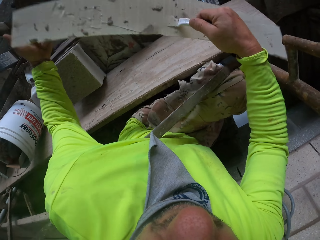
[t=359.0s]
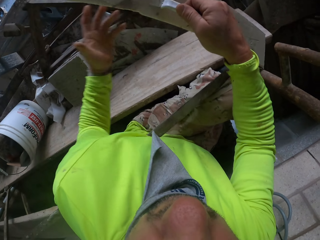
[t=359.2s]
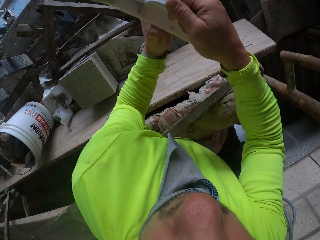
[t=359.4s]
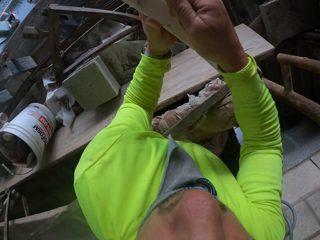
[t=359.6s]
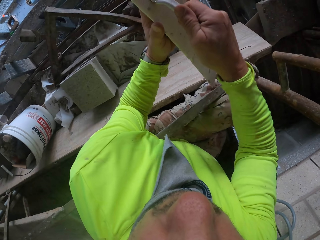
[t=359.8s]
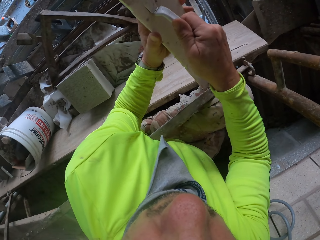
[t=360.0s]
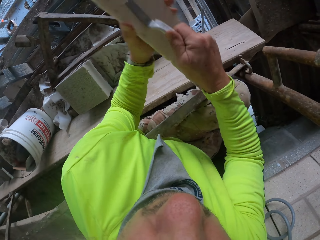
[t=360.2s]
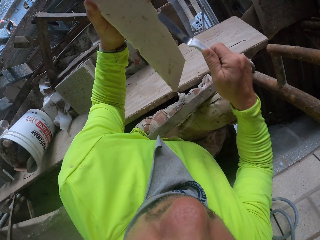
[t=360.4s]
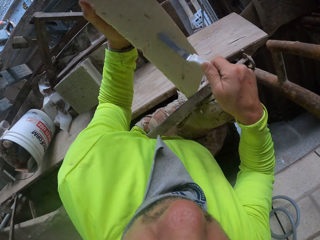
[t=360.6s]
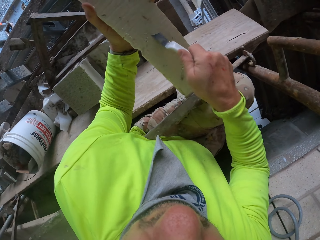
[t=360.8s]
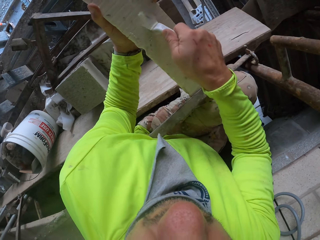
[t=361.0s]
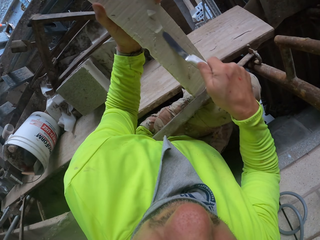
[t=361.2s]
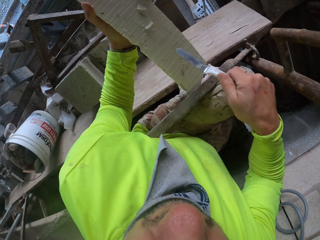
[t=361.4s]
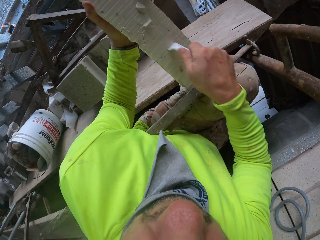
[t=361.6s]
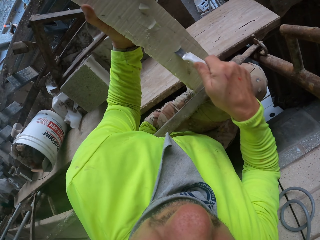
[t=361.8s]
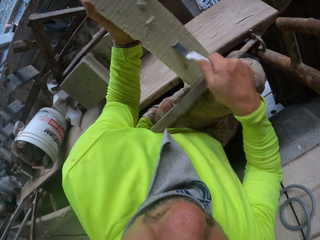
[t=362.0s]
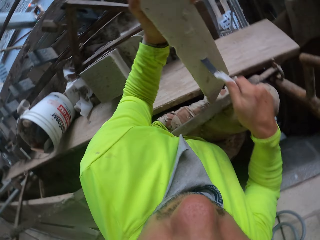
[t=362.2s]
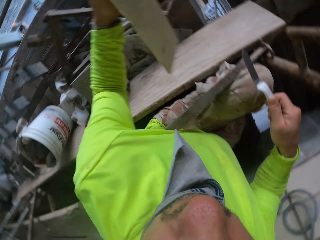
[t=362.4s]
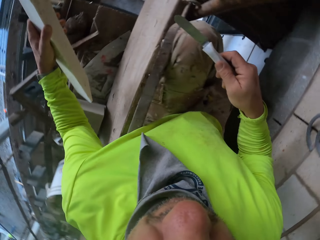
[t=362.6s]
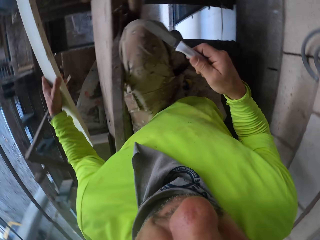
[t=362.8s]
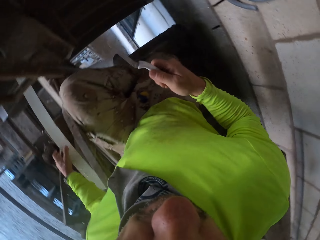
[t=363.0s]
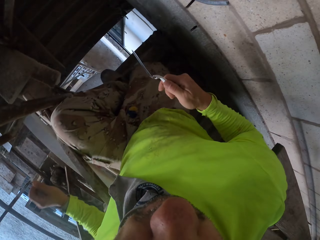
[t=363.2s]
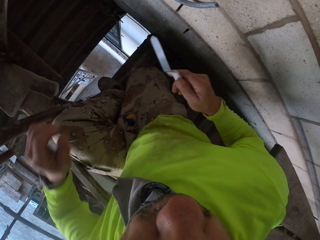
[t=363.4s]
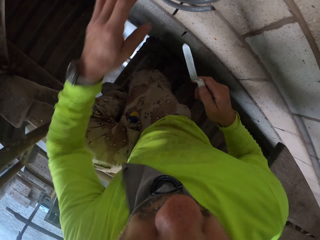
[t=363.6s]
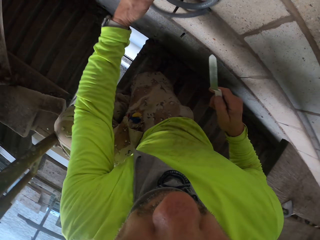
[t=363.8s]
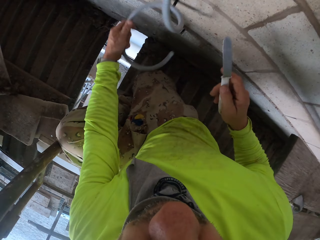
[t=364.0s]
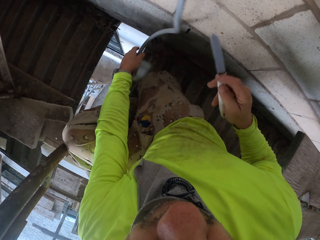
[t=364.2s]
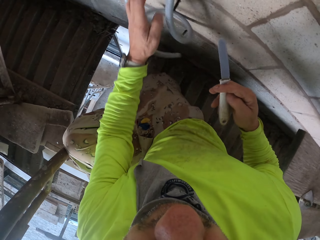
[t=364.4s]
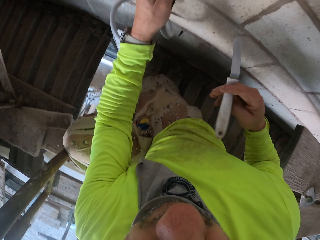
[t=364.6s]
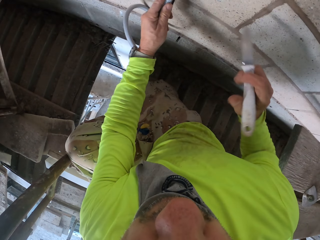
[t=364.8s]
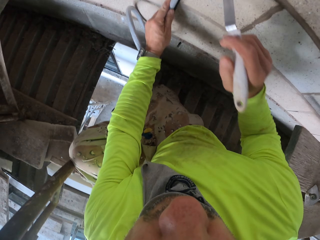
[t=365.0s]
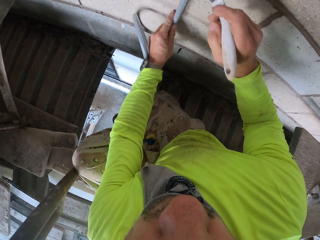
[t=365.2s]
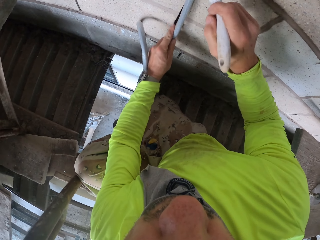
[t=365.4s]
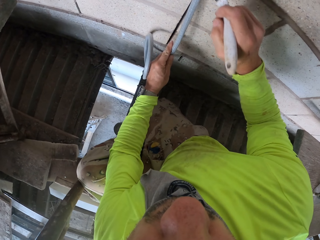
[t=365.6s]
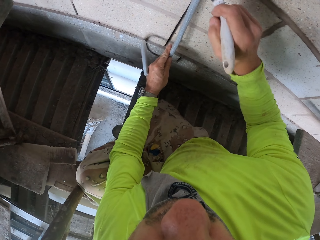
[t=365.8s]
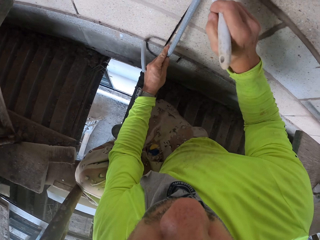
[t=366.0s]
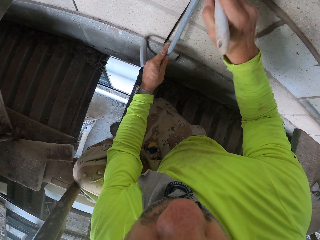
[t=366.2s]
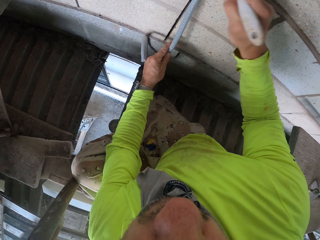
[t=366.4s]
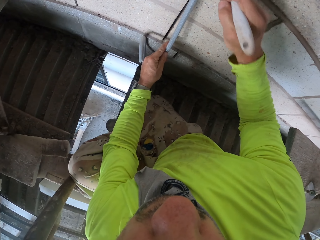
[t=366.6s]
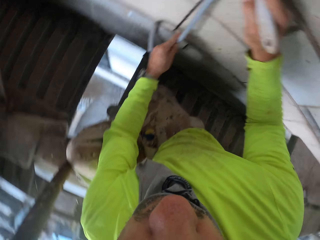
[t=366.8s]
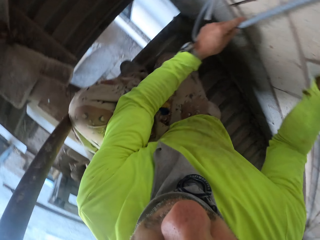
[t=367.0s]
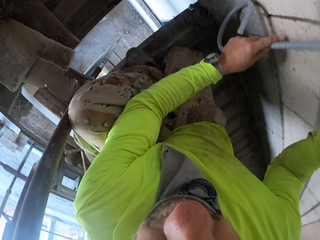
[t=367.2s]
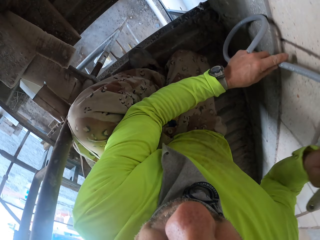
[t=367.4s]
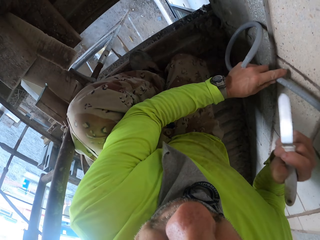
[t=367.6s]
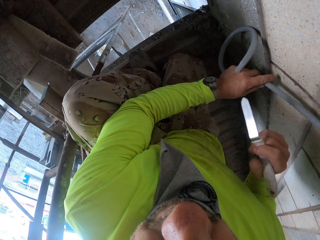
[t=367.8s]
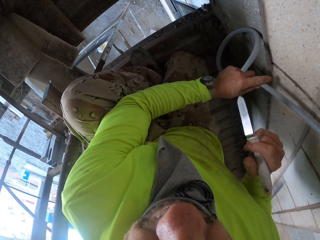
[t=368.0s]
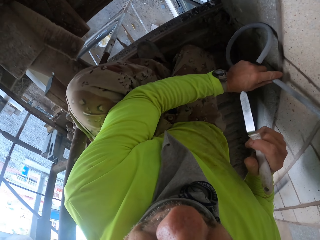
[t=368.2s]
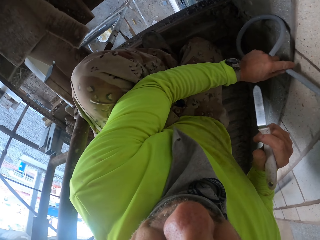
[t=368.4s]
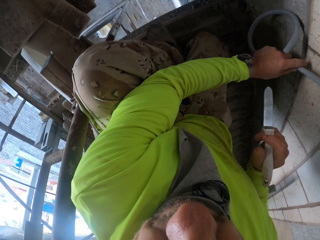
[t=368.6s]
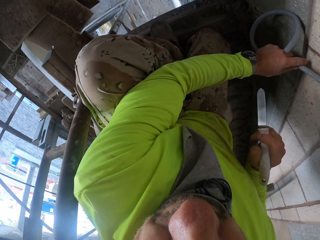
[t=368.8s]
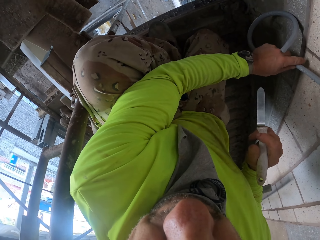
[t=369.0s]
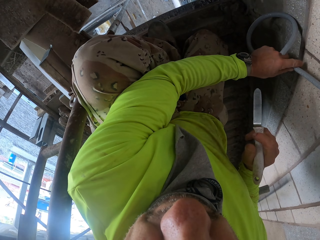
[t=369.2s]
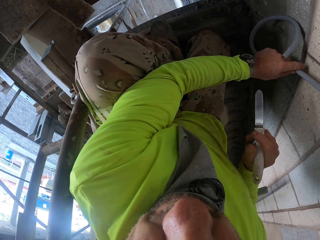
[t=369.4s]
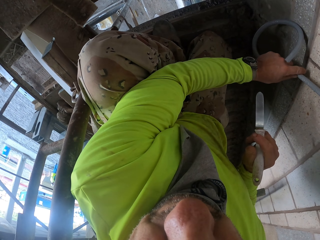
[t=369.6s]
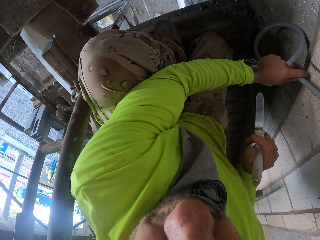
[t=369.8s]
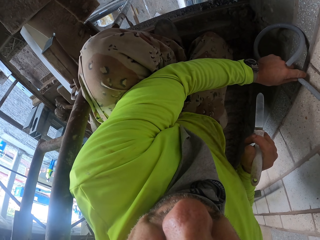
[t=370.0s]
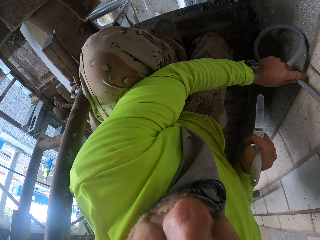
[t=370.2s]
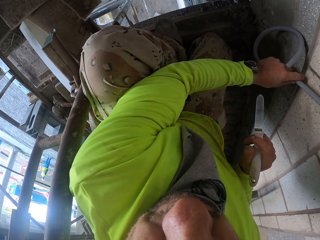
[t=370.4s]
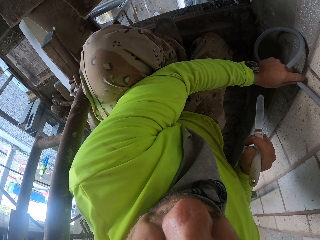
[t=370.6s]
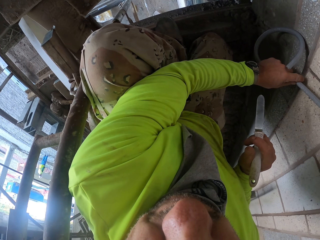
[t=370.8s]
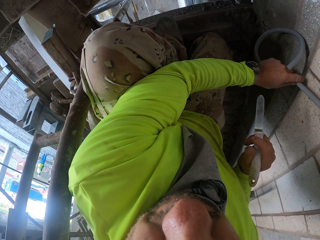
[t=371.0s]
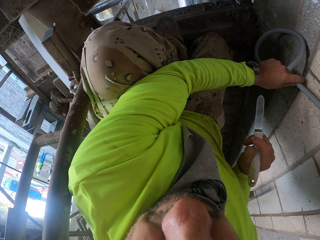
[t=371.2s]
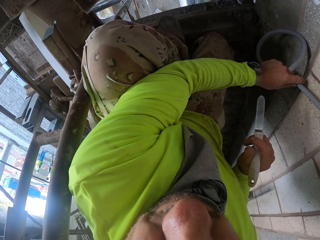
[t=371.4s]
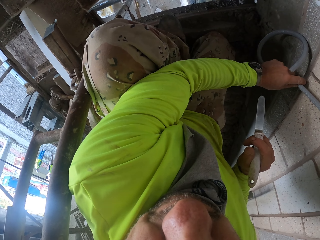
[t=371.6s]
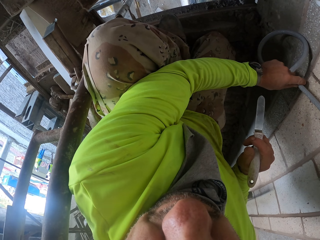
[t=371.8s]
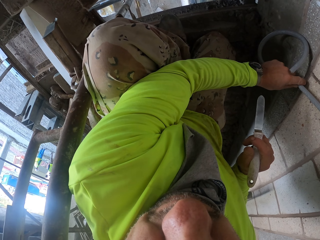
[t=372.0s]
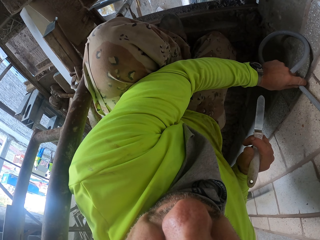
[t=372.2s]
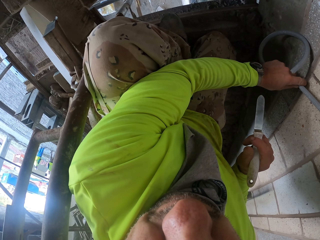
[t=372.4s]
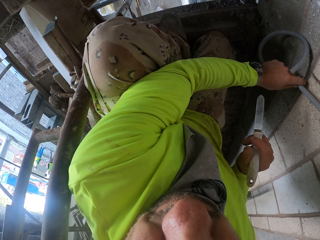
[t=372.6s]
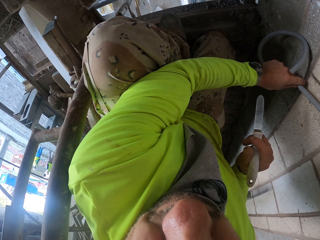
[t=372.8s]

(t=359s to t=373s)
The camera wearer inserts something in something. They pull something from something. They insert something in something. They put down the timber. They fix the cable in the wall. They touch the cable. They turn left.

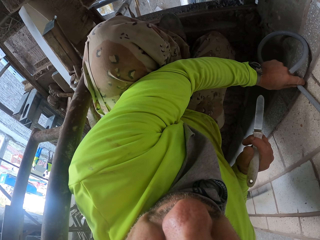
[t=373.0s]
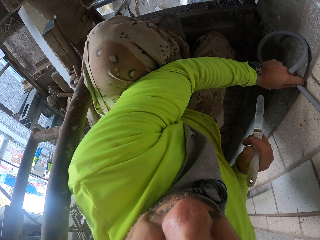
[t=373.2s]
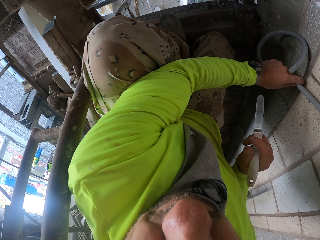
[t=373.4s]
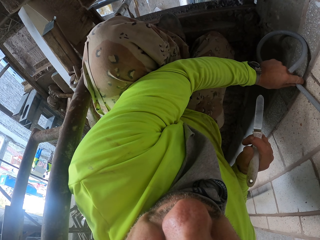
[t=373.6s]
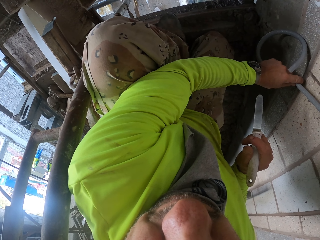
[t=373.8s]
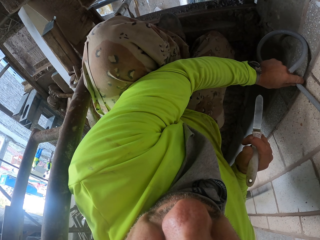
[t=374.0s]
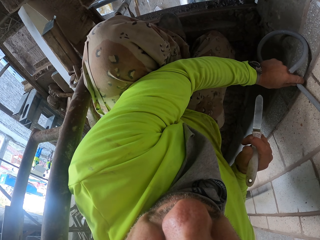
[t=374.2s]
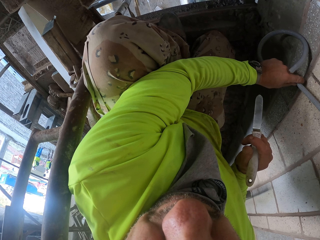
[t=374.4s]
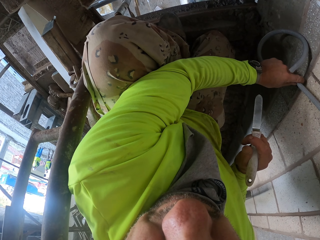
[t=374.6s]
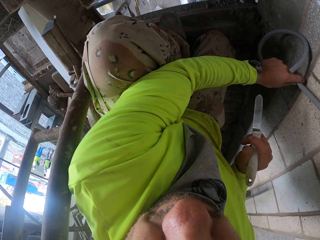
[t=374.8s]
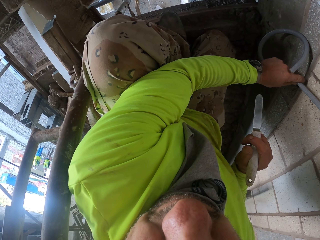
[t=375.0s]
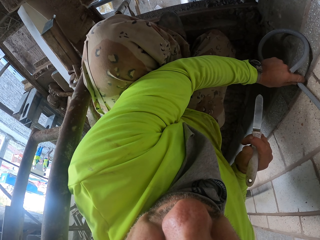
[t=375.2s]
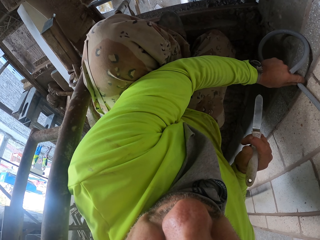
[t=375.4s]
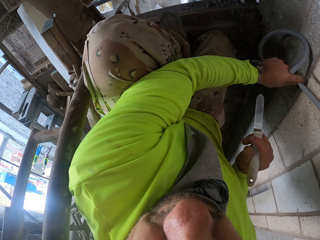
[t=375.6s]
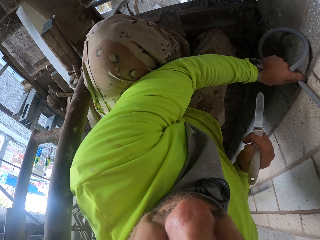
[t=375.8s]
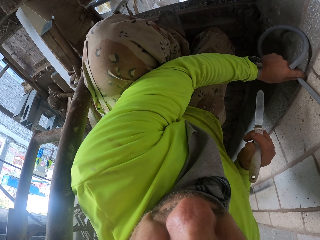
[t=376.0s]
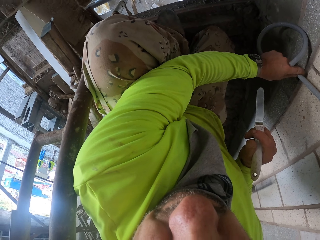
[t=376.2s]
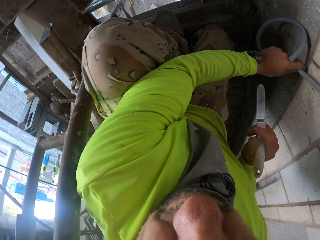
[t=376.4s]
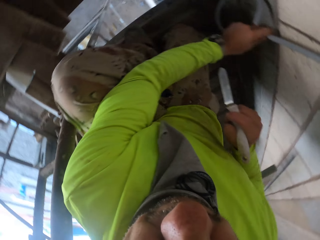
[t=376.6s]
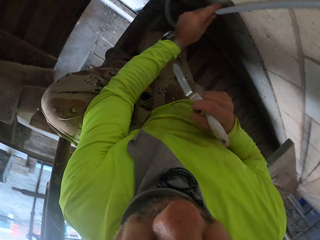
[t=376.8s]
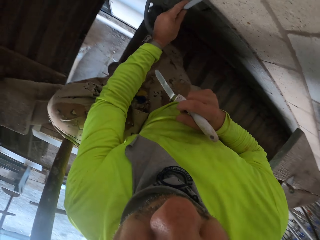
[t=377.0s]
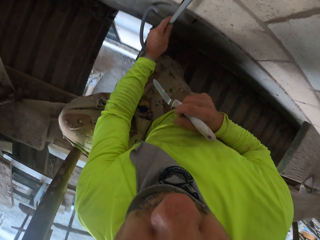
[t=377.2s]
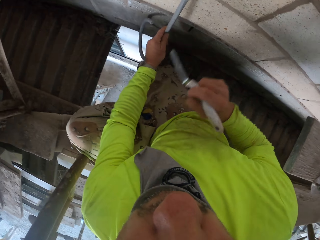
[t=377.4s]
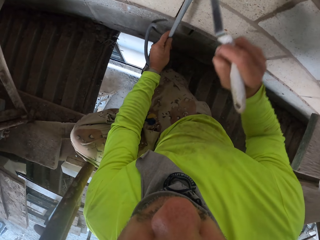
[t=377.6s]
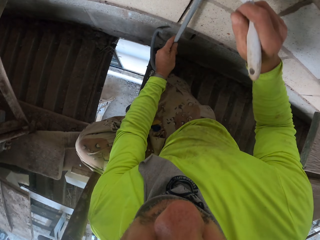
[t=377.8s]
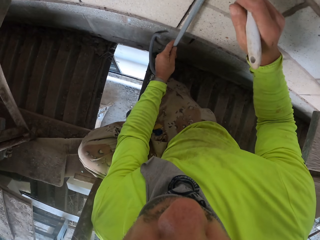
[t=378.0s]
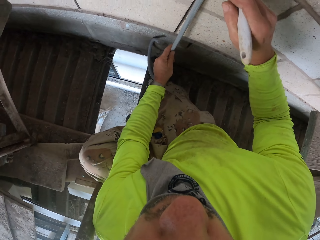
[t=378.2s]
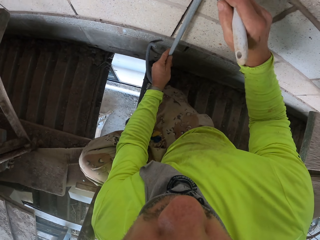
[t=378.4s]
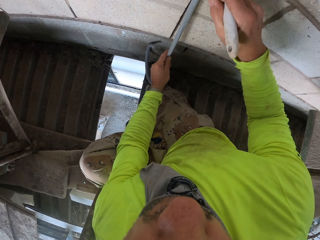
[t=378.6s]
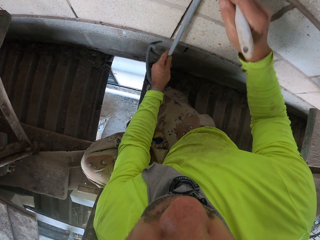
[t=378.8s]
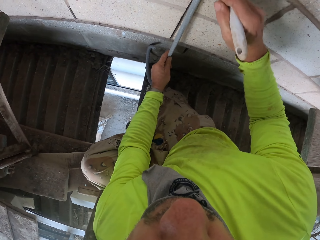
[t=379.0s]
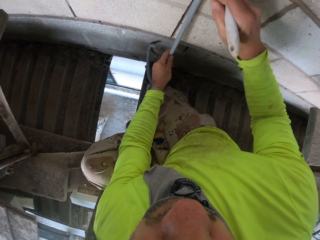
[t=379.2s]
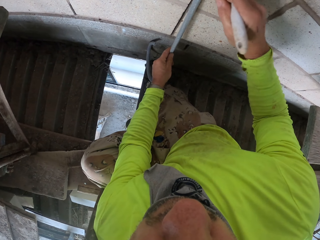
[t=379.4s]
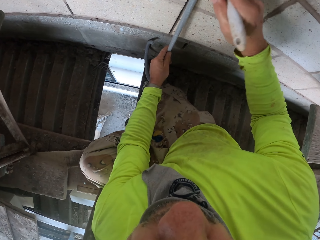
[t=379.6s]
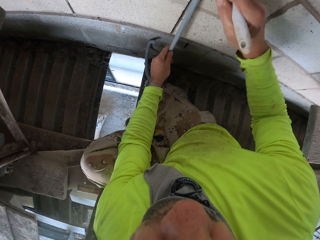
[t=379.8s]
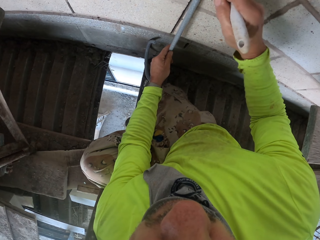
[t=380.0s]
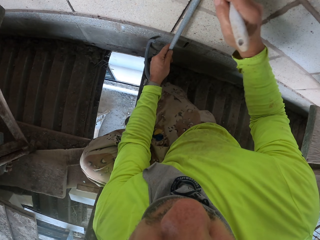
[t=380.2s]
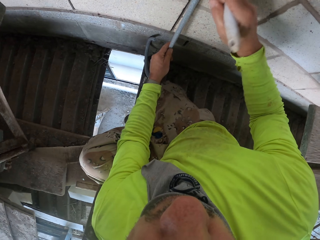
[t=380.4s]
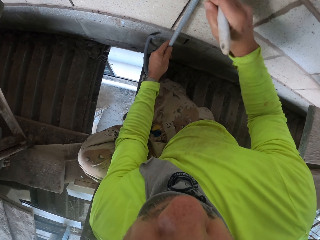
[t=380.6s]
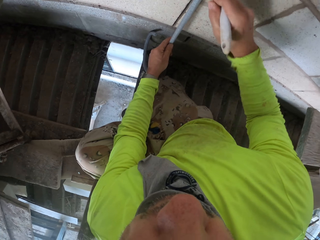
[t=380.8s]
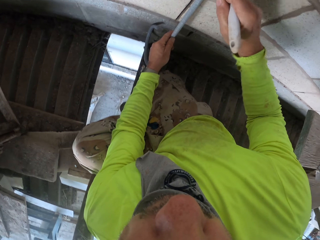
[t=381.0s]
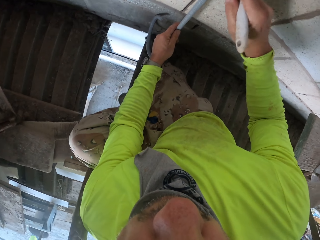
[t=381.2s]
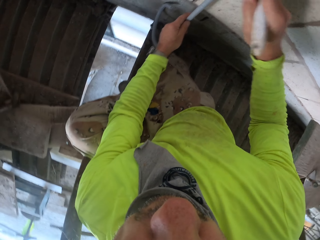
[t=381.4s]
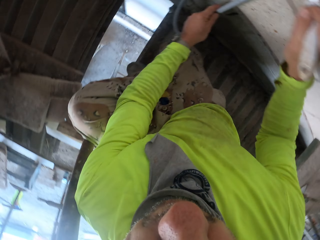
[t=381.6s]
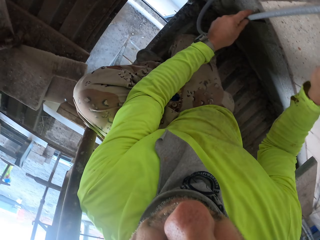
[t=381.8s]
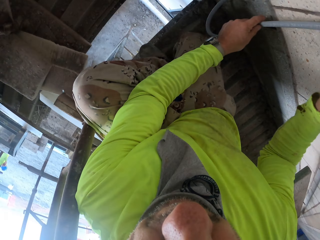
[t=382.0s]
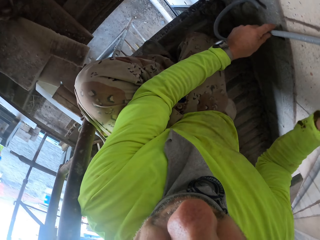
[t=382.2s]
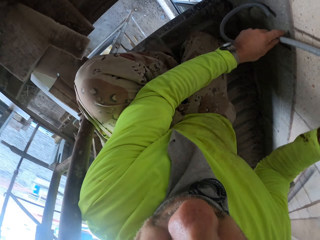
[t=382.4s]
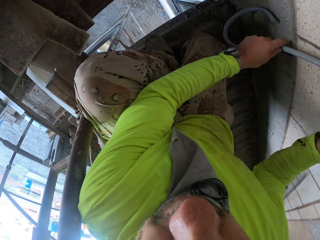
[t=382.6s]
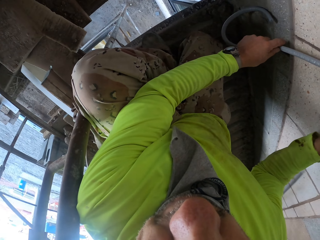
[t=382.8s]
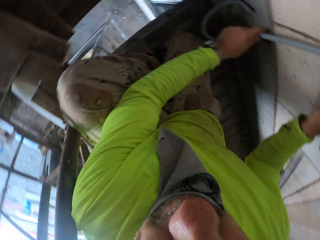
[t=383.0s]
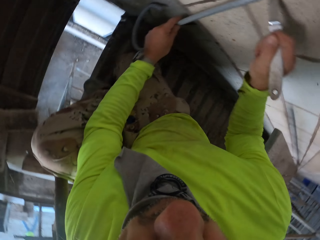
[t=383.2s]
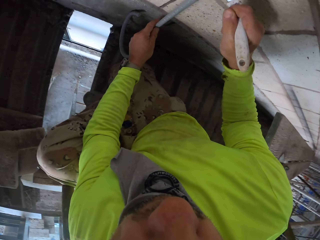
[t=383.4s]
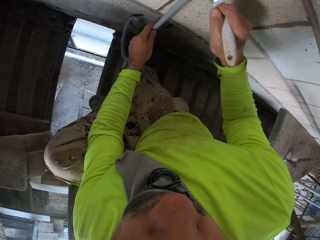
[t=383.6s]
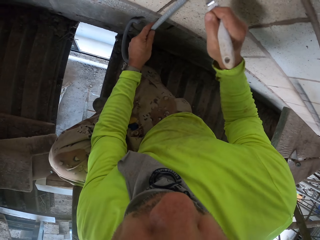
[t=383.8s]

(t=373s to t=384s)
The camera wearer fixes the cable in the wall.
